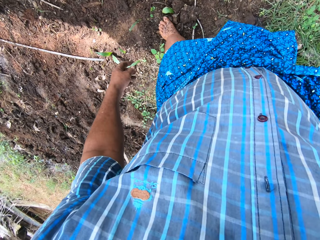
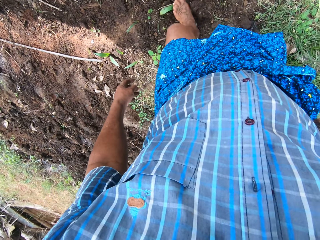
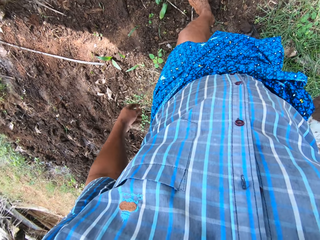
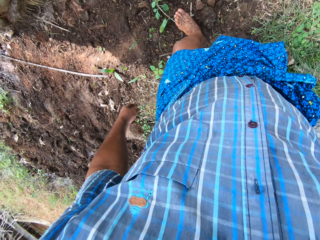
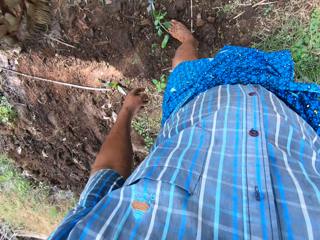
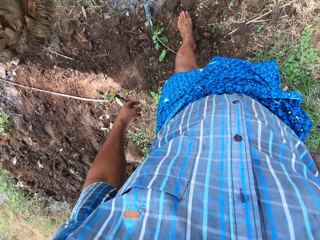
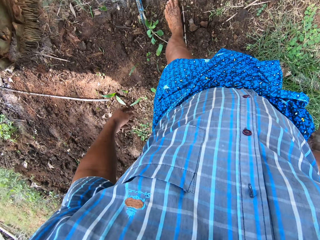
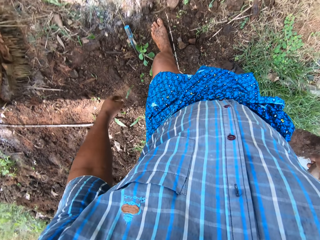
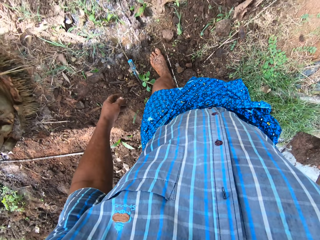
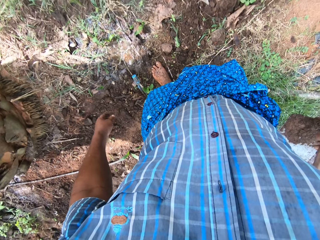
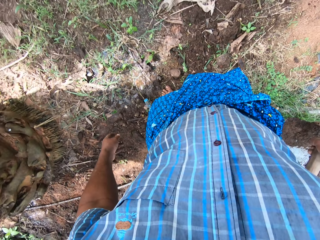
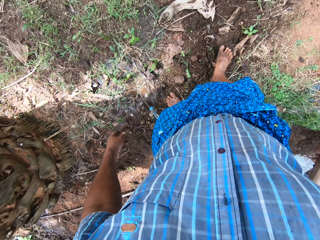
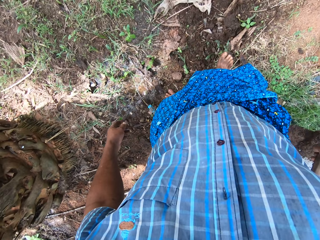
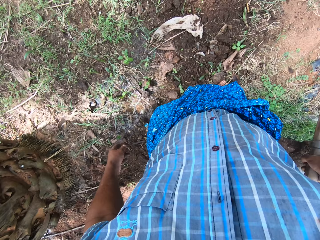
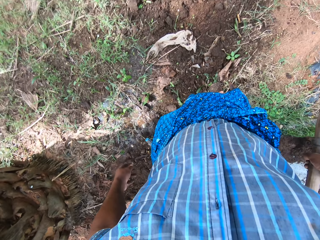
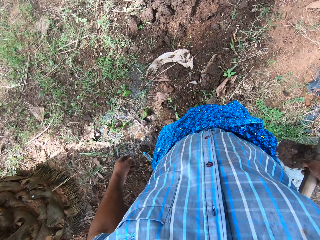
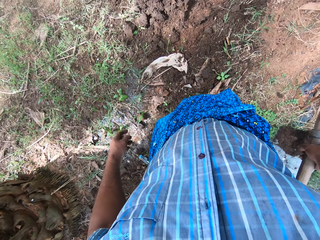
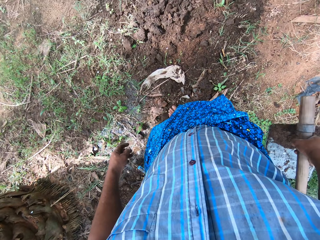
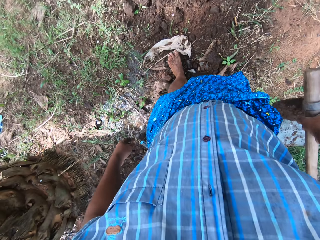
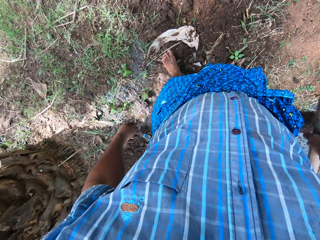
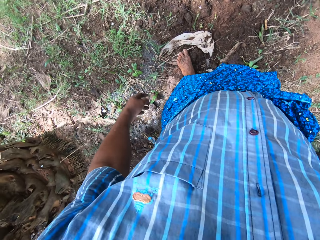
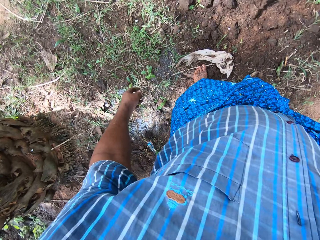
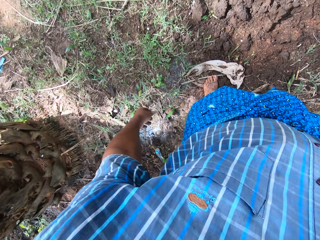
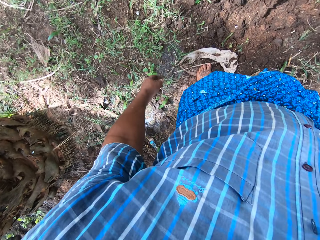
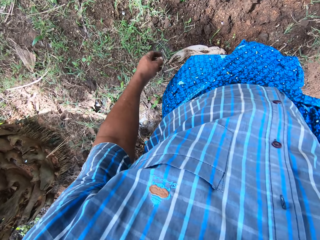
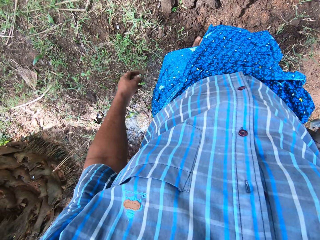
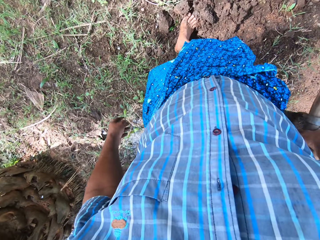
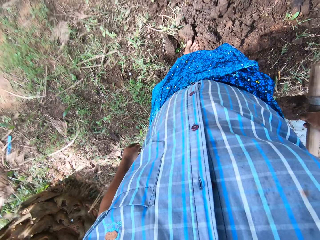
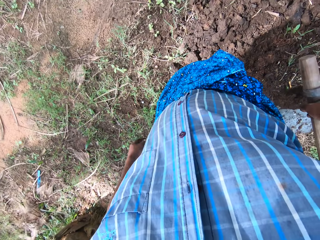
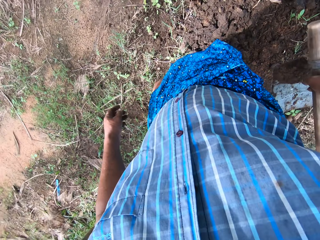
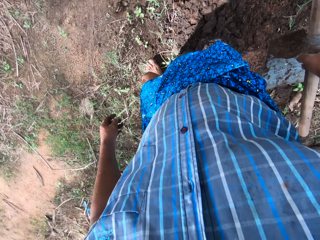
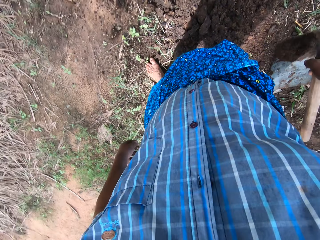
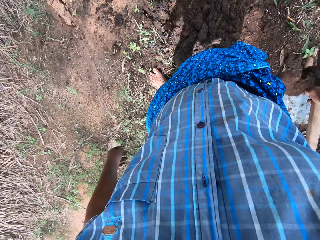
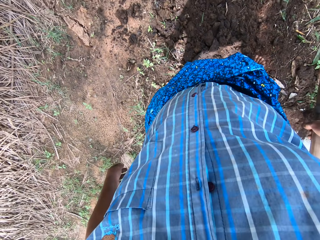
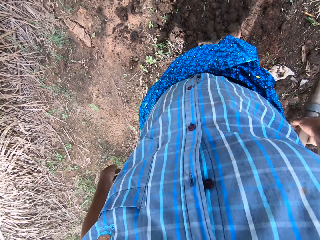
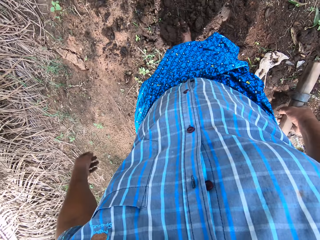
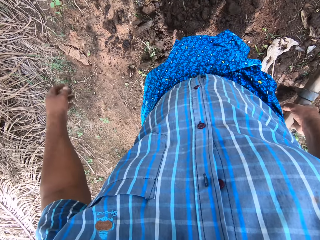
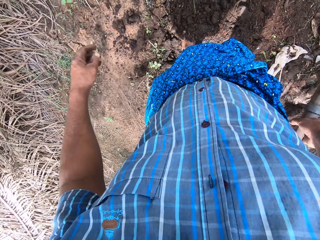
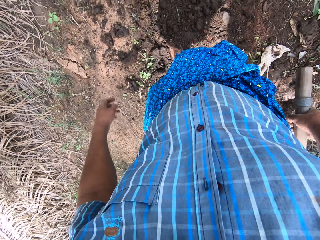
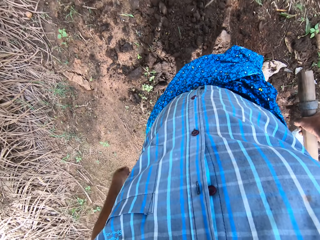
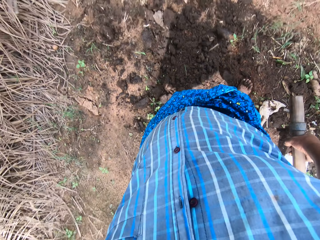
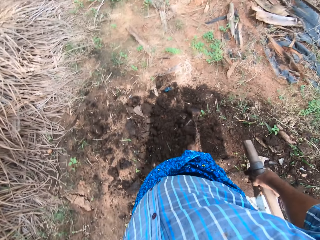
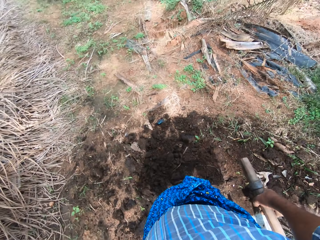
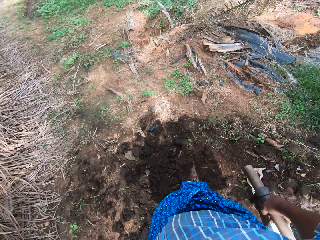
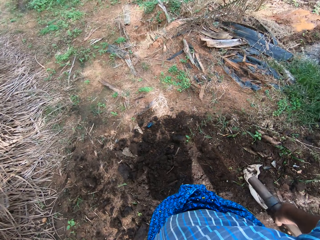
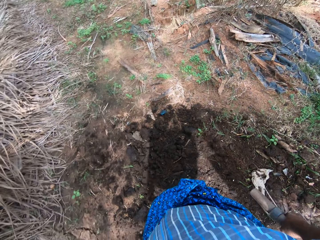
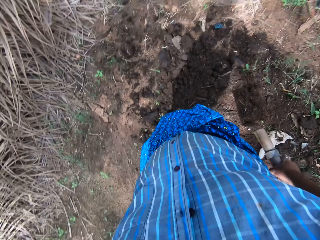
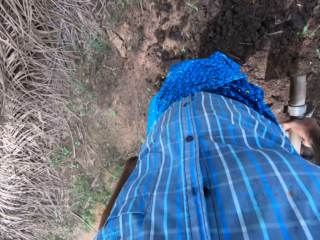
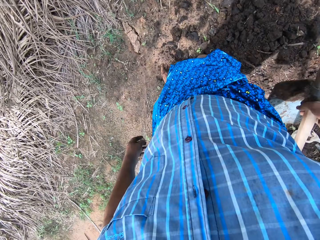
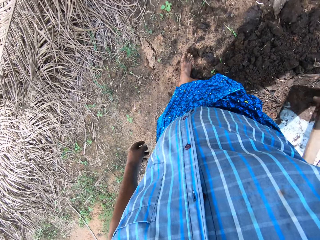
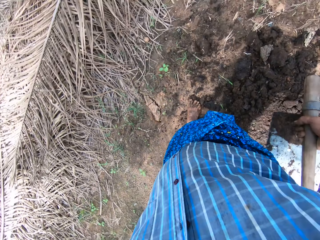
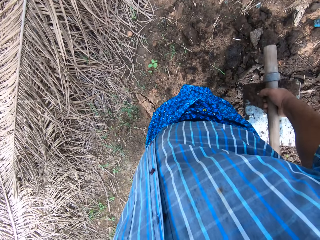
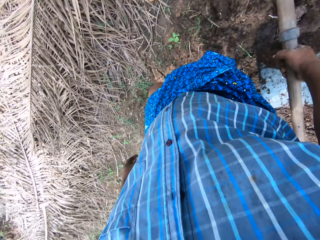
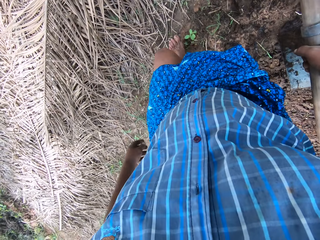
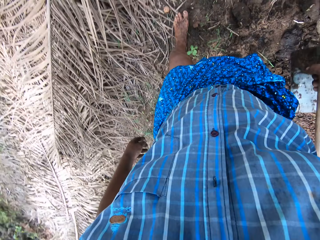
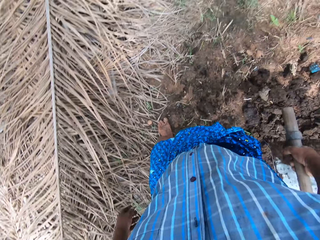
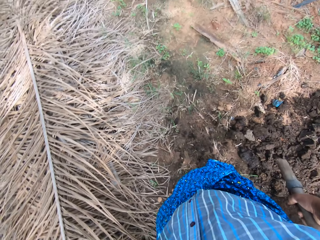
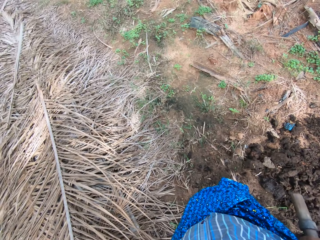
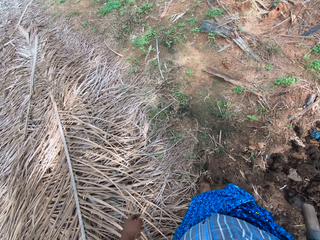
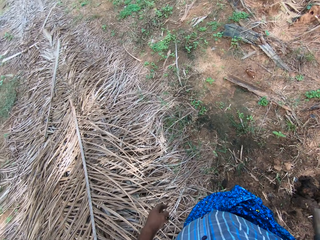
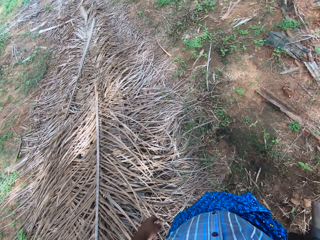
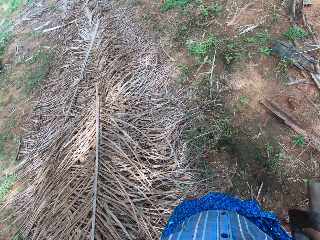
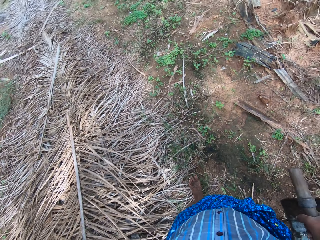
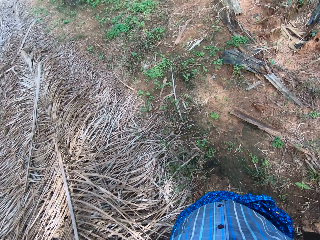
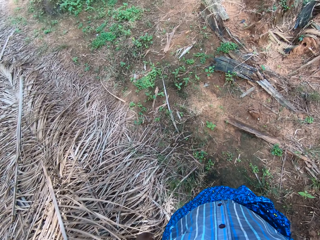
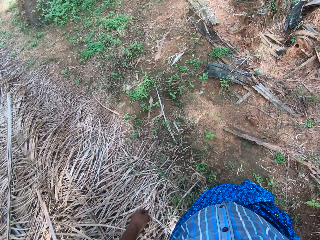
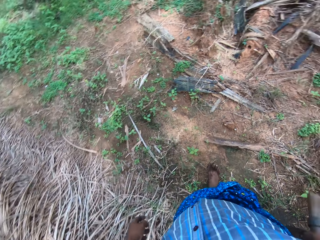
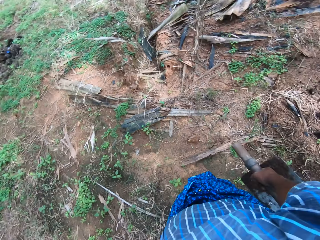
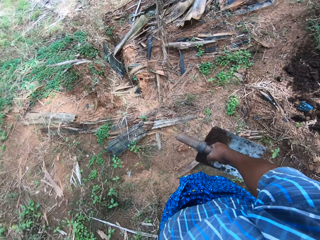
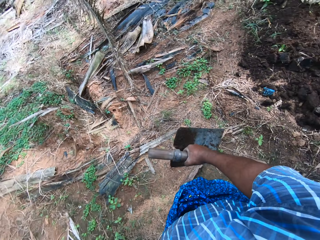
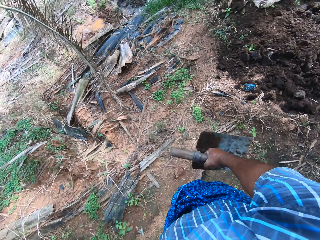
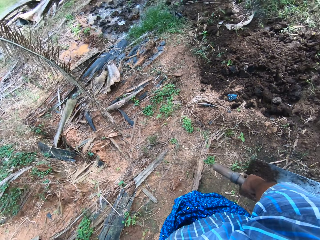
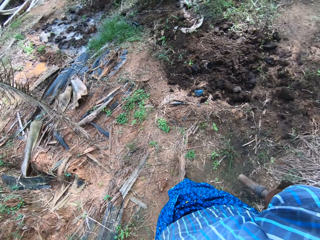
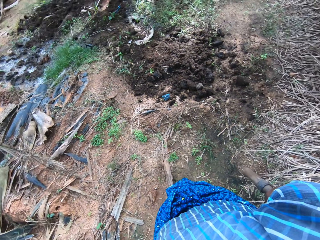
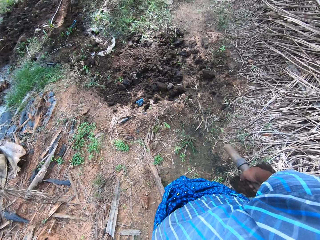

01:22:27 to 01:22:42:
The camera wearer moves the crumbs with his leg. He looks around the farm. He moves some steps. He moves soil with his leg. He glances at the field briefly. He walks on the field. He exhales loudly. He looks around the field work area.

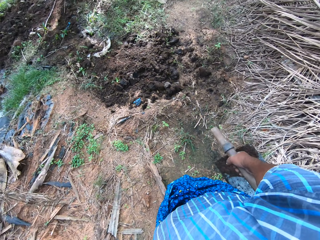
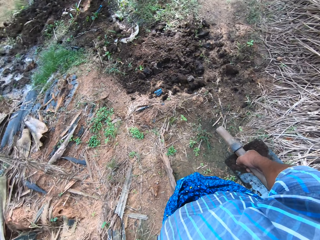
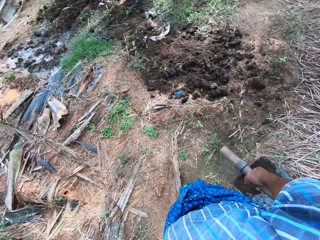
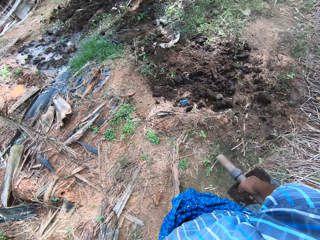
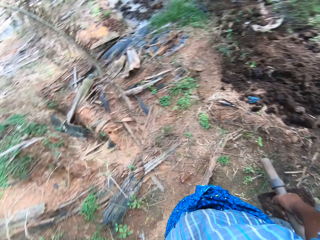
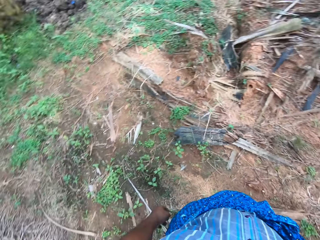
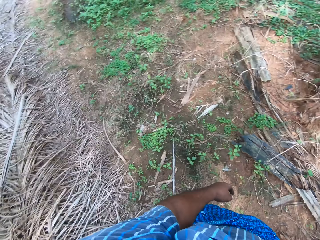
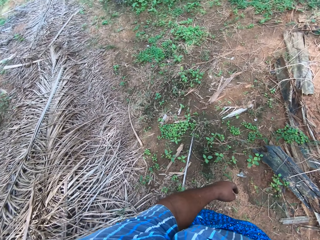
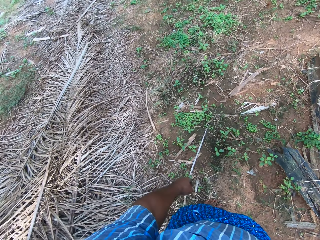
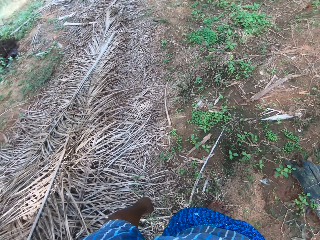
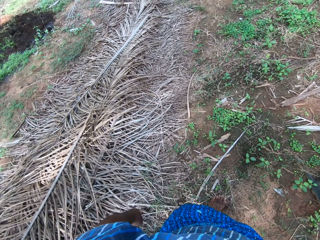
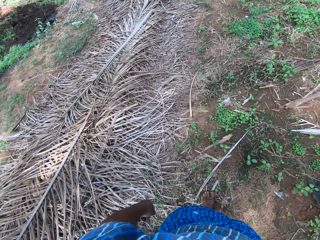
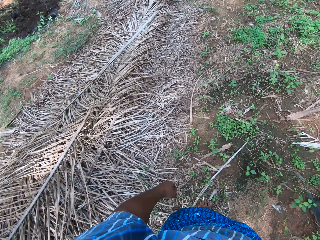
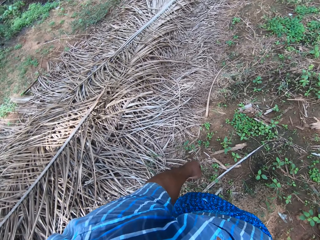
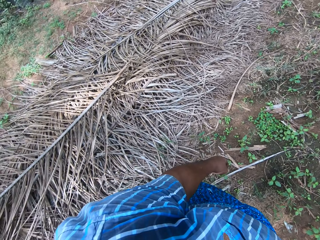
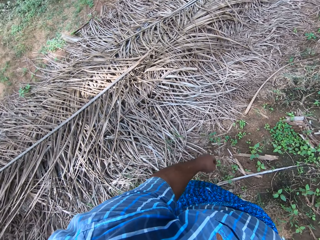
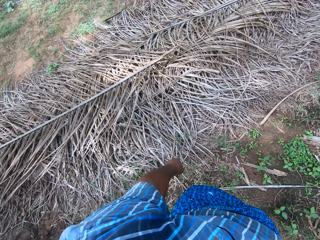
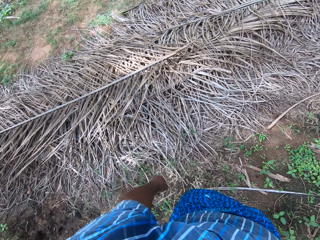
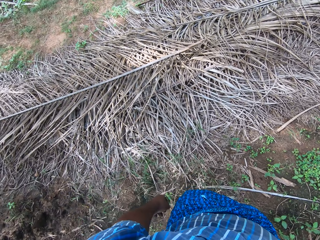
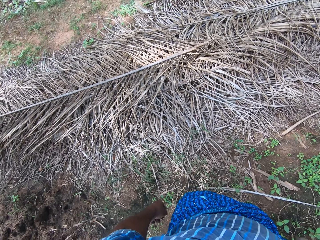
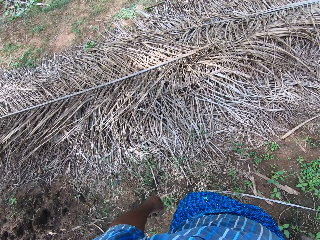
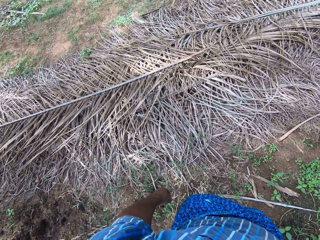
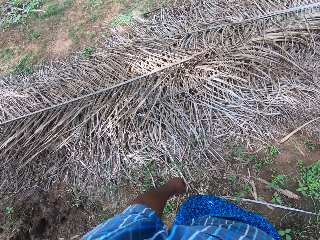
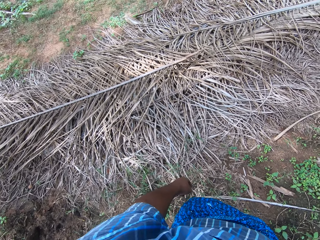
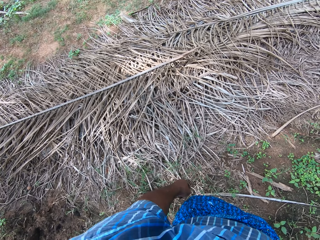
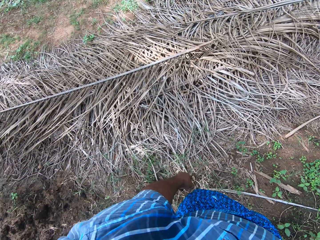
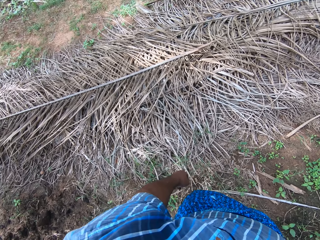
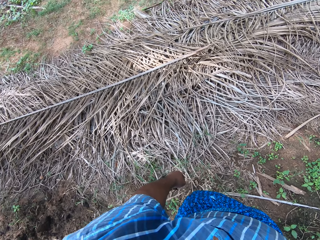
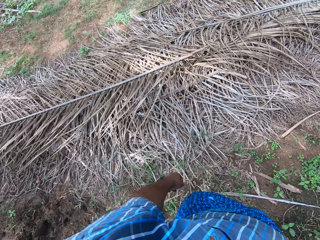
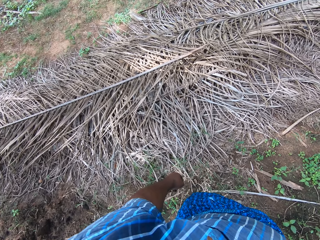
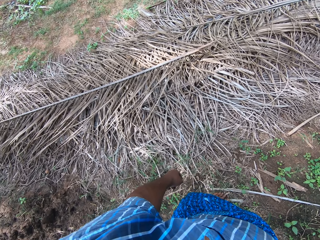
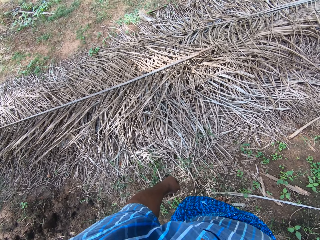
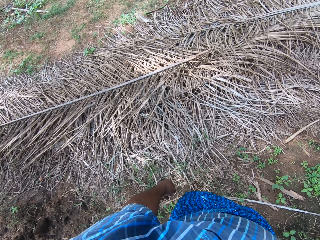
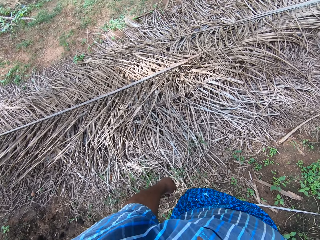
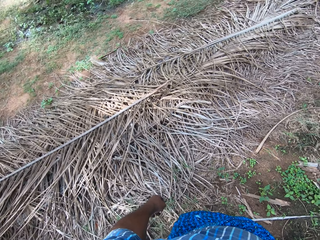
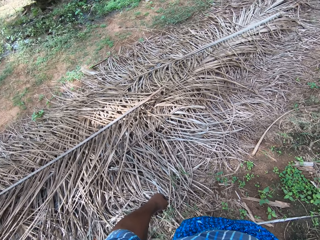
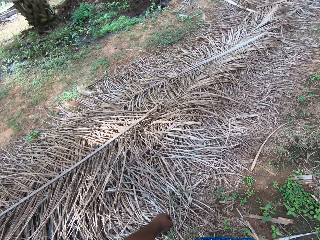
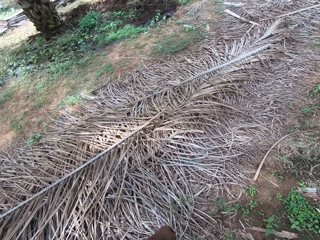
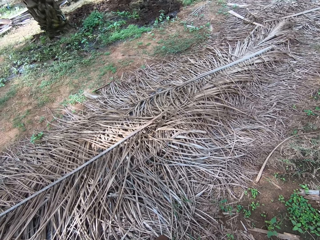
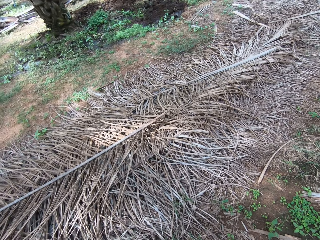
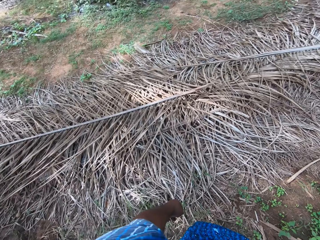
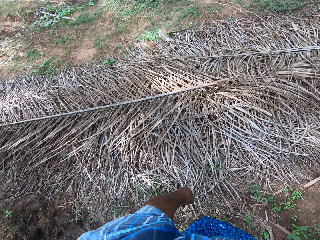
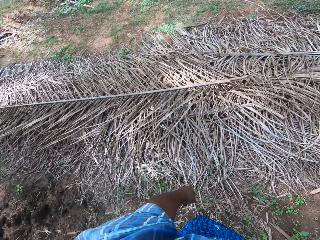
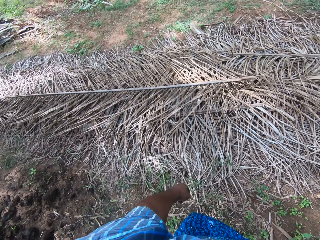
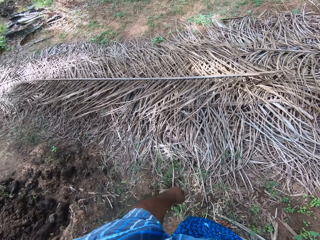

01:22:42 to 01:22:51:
The camera wearer looks around the farm.
